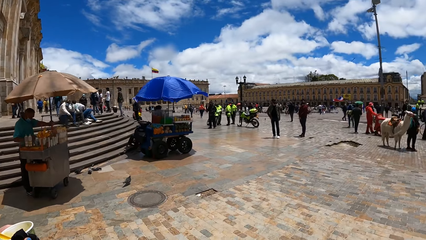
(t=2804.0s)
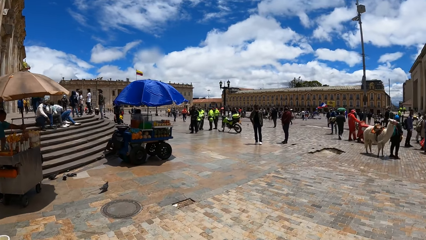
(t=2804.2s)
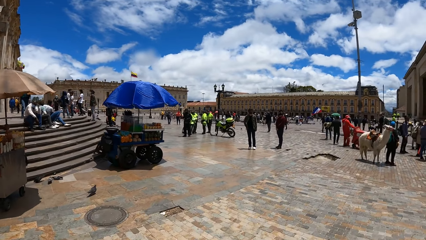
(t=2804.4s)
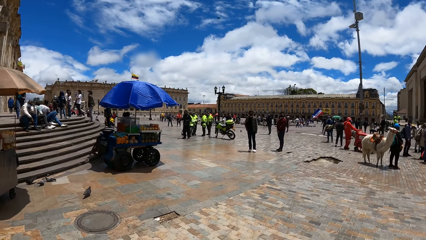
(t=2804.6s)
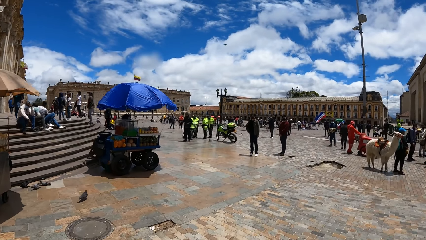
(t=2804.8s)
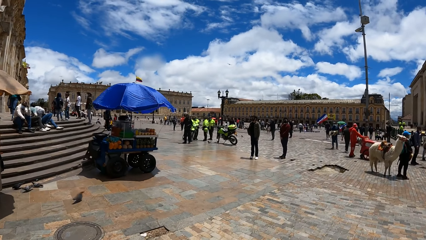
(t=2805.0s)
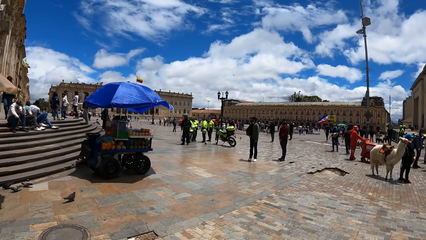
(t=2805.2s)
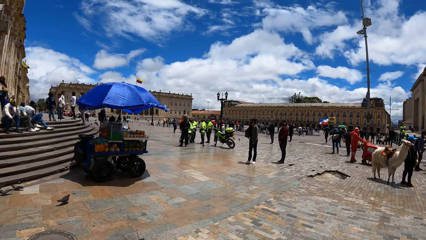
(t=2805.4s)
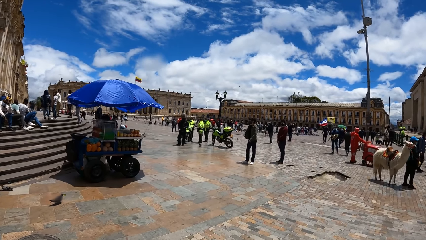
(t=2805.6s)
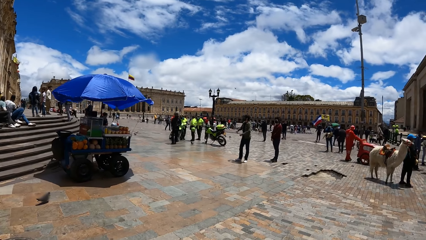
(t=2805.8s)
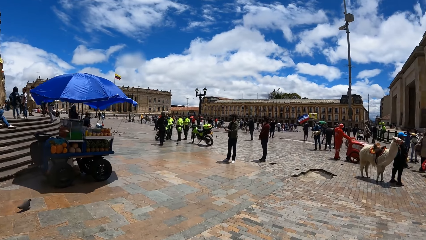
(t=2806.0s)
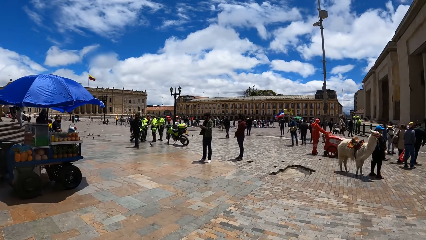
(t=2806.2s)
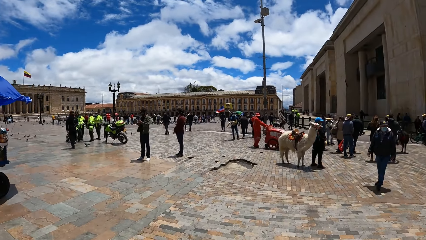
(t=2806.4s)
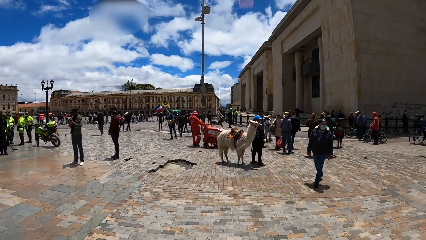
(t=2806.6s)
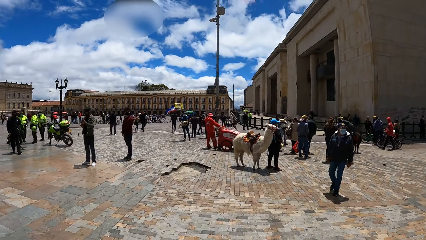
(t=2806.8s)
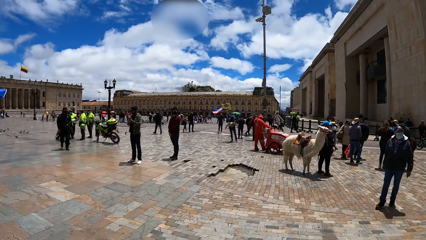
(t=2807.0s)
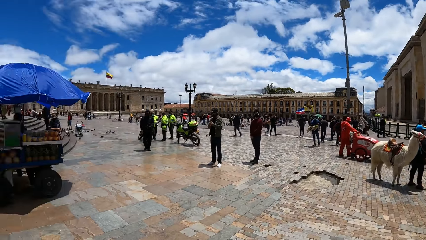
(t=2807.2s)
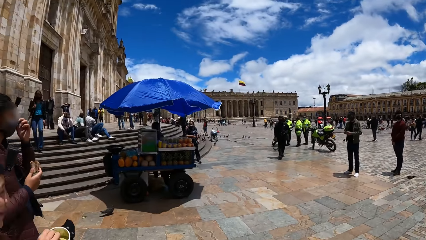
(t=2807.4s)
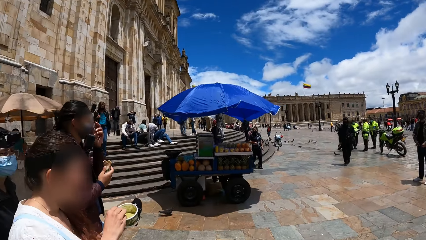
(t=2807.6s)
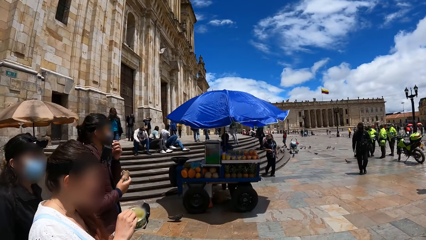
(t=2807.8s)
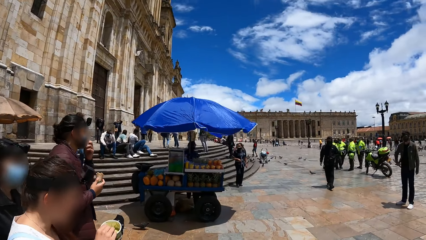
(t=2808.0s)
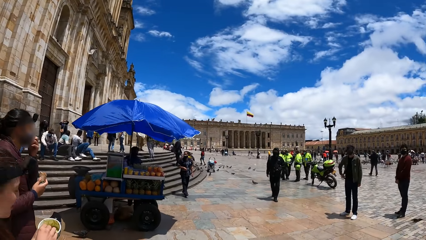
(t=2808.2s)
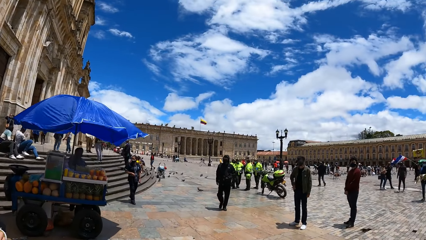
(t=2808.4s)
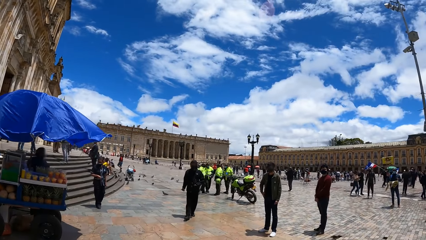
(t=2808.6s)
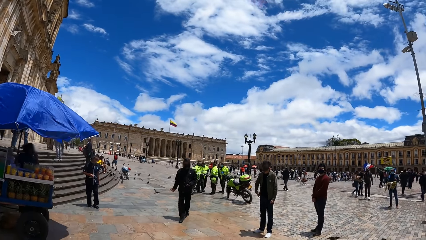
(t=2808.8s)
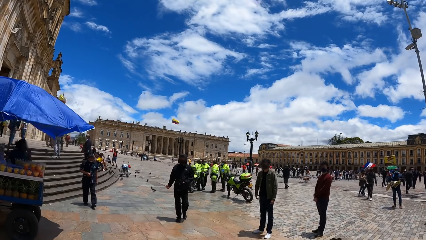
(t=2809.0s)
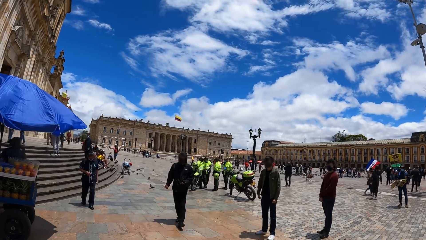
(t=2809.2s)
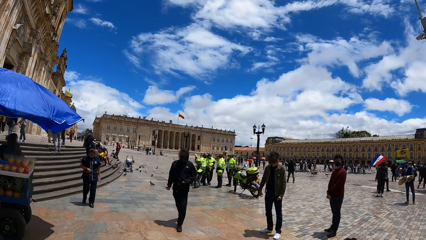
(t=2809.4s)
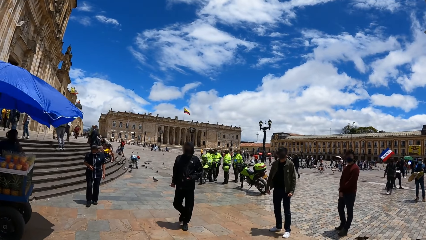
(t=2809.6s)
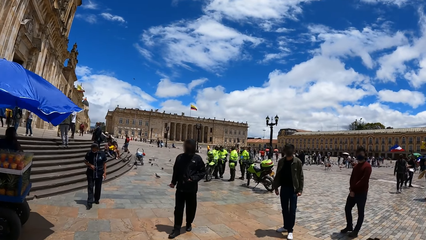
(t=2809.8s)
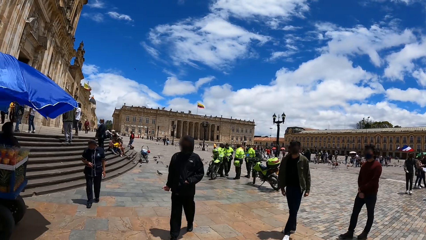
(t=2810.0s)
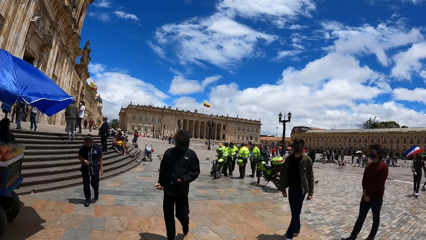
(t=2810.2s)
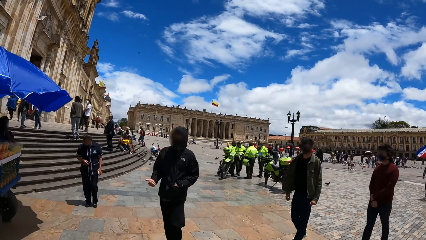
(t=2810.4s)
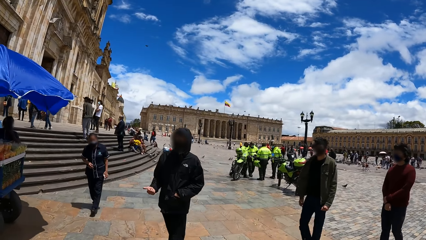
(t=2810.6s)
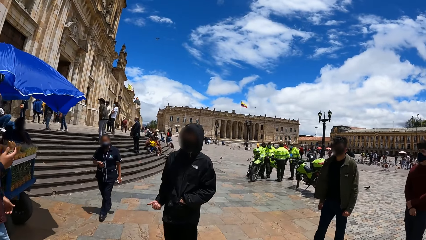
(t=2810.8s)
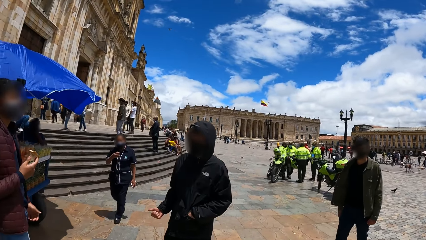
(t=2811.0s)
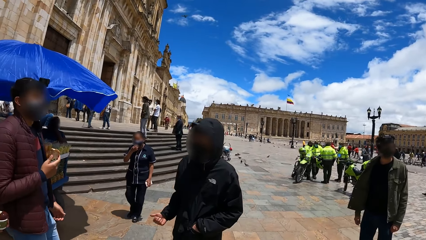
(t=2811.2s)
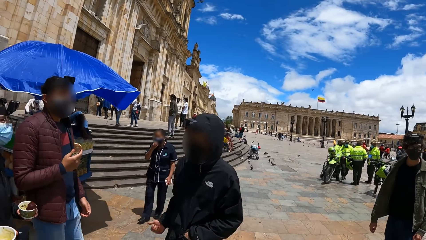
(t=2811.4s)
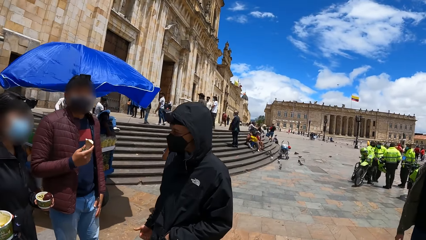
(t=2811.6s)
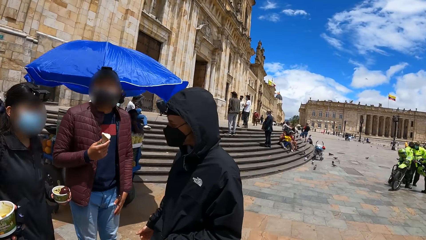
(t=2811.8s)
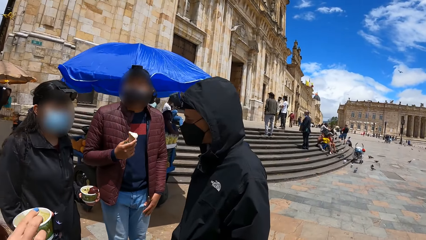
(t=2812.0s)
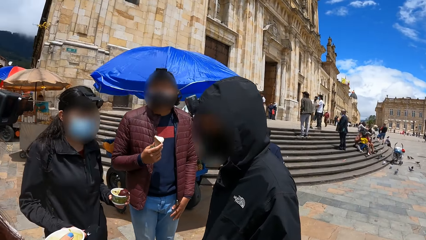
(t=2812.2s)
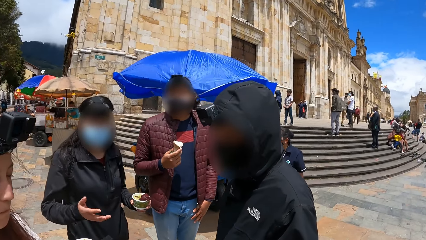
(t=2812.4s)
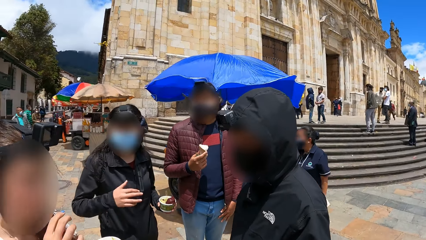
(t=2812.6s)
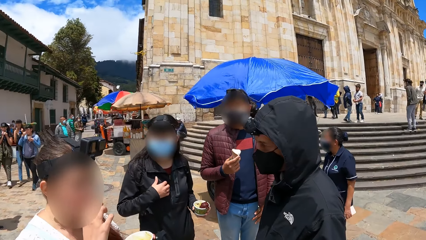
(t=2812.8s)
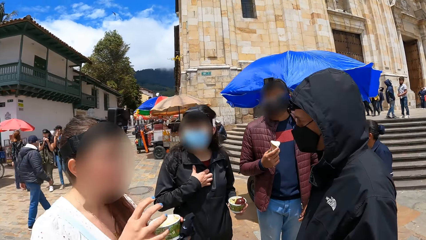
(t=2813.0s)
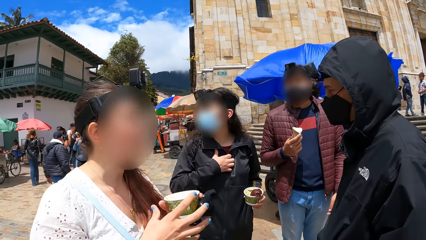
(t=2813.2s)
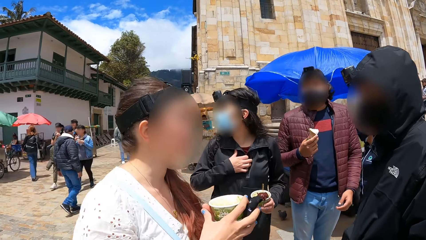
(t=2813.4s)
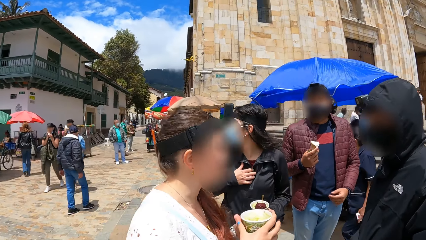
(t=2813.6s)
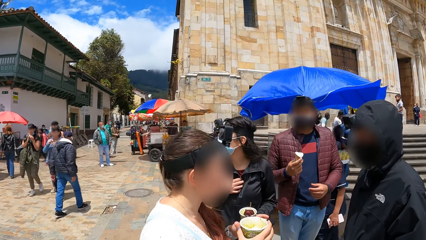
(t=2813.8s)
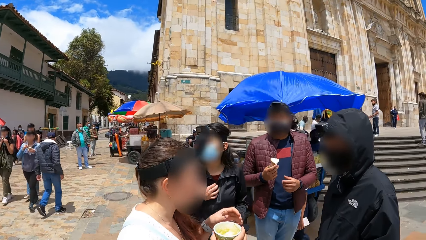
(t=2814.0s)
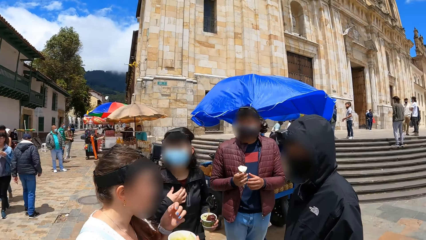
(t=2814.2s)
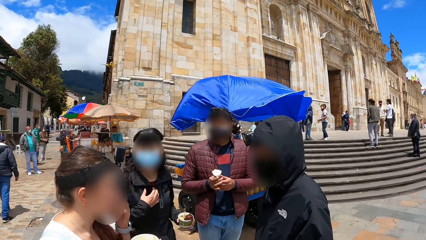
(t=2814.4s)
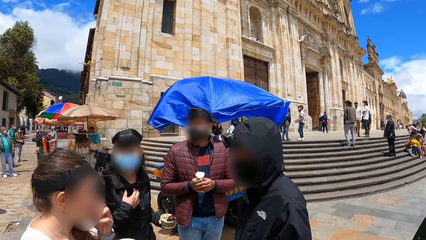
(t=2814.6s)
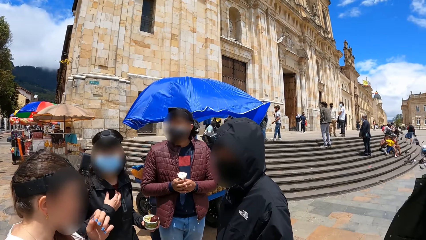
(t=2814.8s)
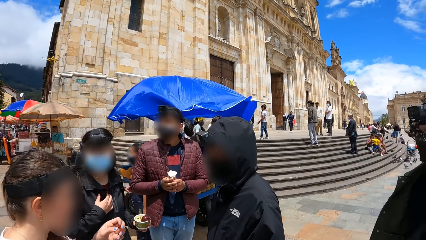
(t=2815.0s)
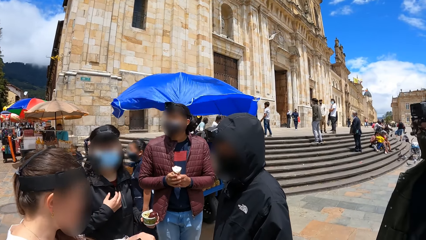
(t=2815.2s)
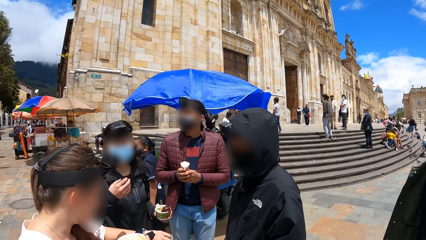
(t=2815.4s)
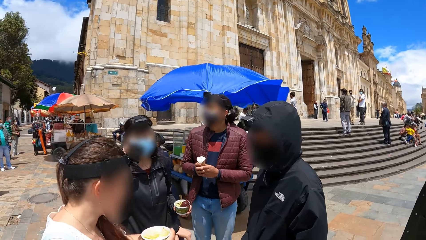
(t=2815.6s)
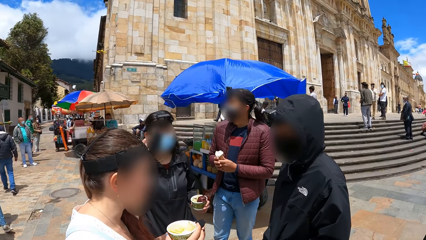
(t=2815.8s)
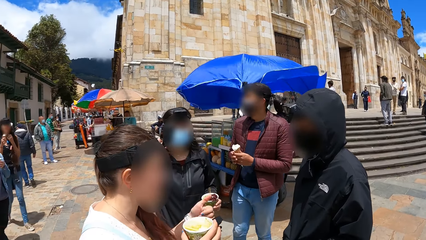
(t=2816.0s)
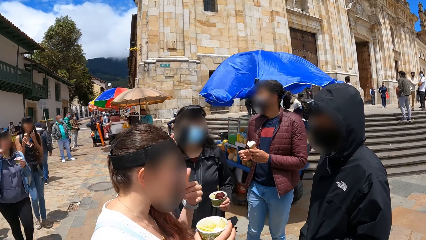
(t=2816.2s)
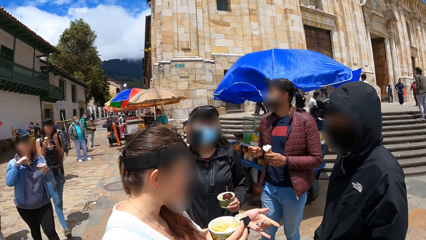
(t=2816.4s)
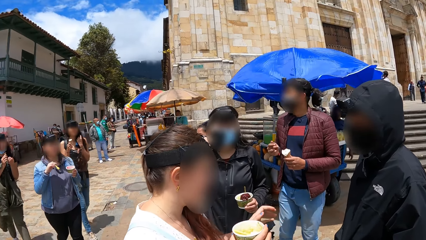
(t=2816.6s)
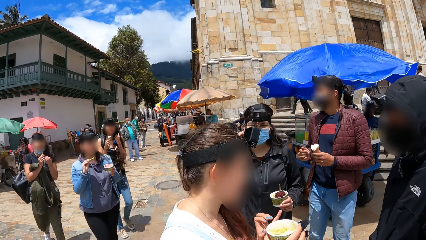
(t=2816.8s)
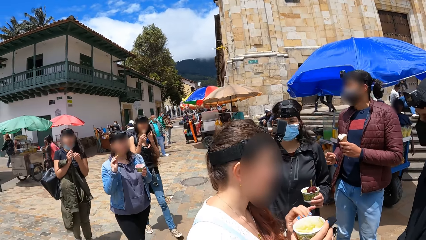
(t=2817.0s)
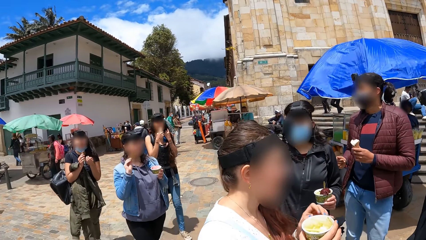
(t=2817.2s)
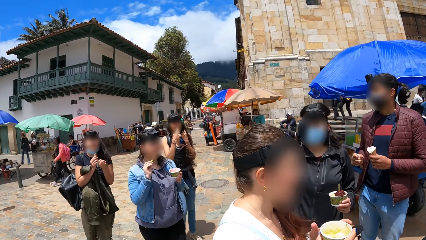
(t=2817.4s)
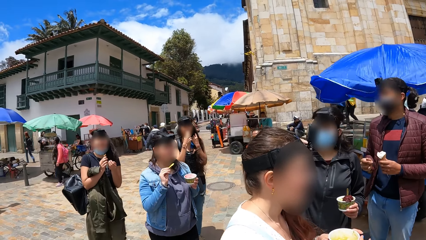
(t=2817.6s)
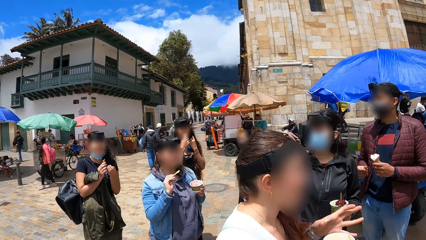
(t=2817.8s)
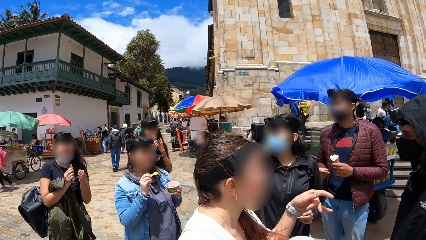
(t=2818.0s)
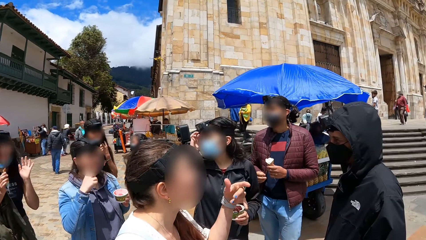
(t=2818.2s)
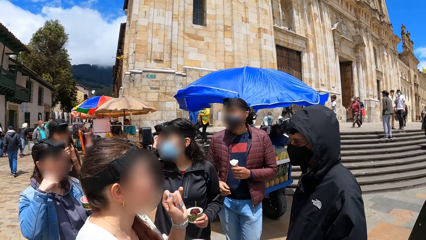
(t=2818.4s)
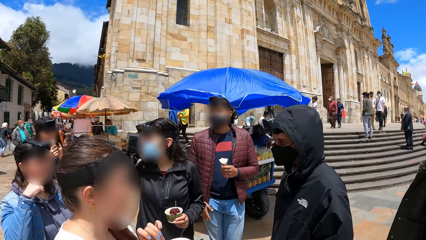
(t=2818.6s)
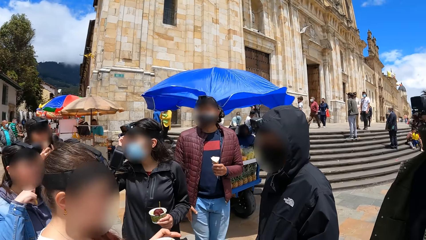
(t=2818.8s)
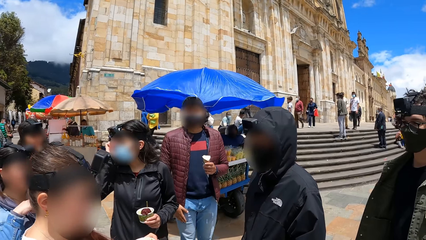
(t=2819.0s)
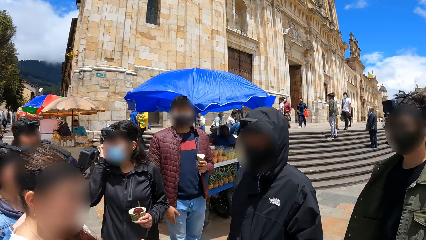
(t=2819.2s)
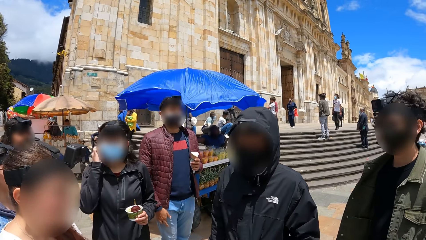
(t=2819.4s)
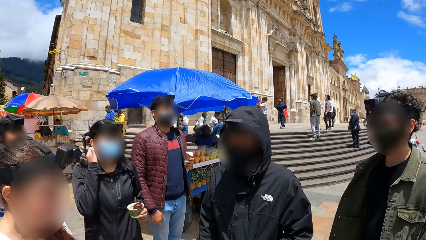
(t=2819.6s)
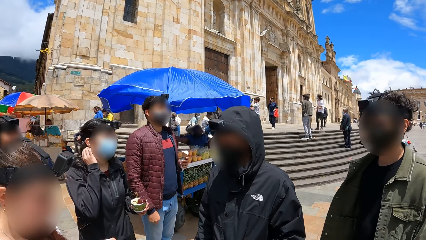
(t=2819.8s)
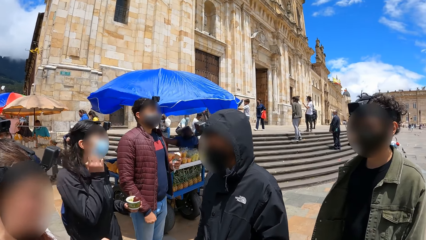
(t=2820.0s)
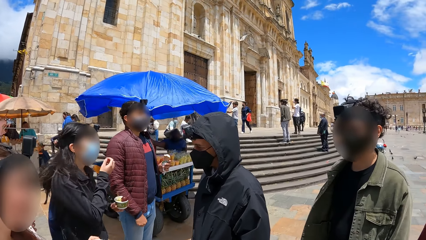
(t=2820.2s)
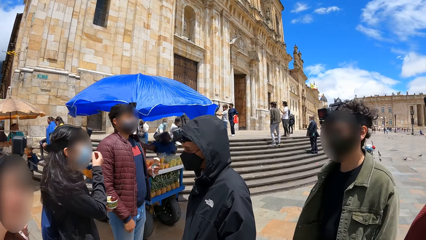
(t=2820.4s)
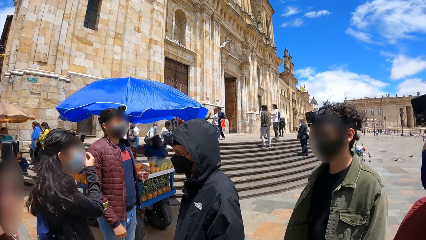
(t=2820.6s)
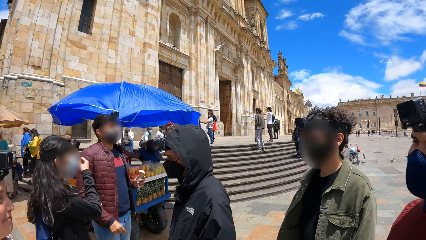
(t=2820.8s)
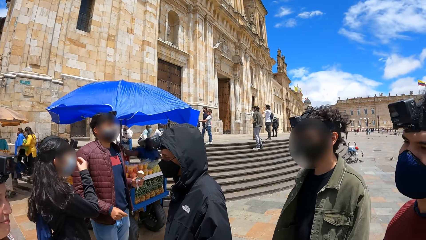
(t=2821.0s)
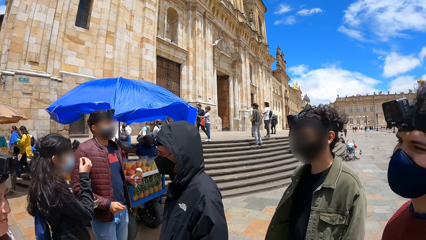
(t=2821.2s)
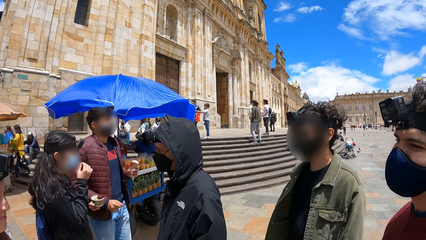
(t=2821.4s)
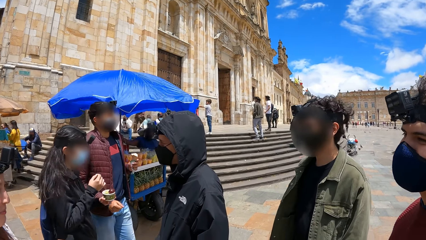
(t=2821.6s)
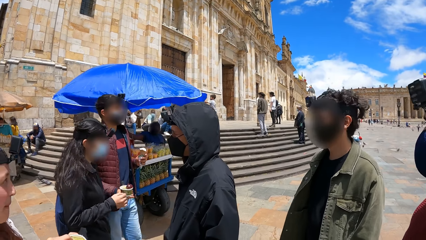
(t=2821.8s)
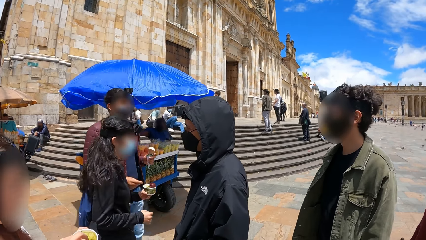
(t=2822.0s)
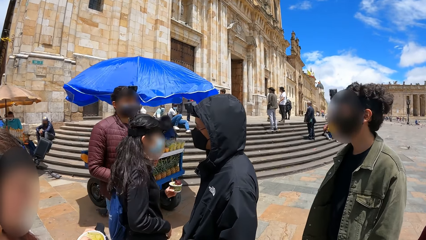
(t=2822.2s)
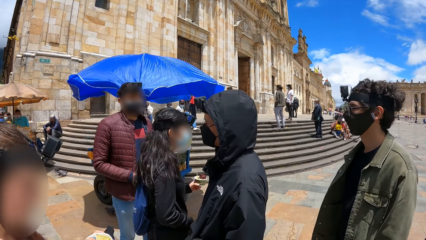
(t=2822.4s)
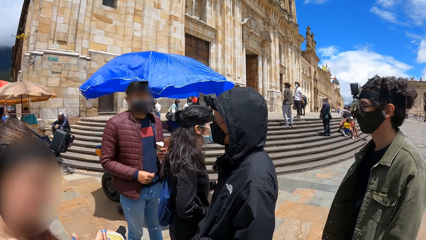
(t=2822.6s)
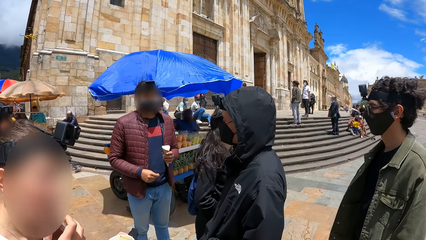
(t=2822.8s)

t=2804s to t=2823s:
The man adjusts his face mask with his left hand. Another man walks to the camera wearer, a woman, the first man and another woman. The camera wearer looks at a man. The second man converses with the first woman and the second woman. The second woman places her right hand on her chest. The camera wearer looks at a woman. The first woman passes an ice cream container from her left hand to her right hand. The first woman scratches her face with her left hand. The first man passes the ice cream cone from his right hand to his left hand. The first woman gesticulates with her left hand. A third woman walks to the group of people with a fourth woman and a fifth woman. The third woman converses with the first man and the second woman. The second woman brushes her hair with her right hand. The first man beats his lap with his right hand. The second woman adjusts her face mask with her right hand. The second woman walks to the second man.
